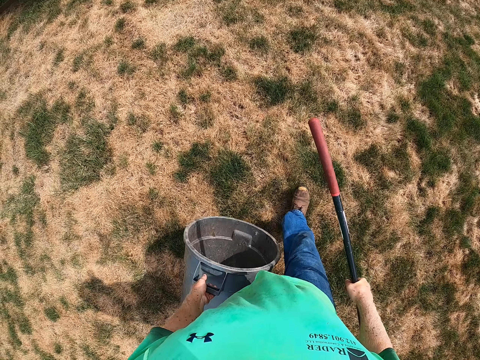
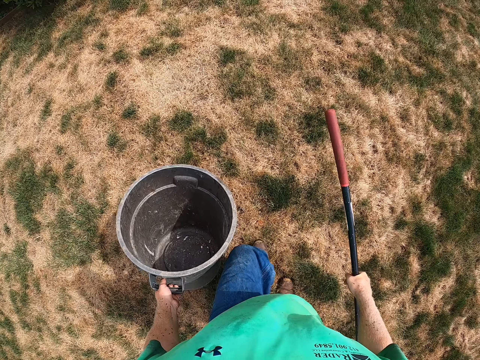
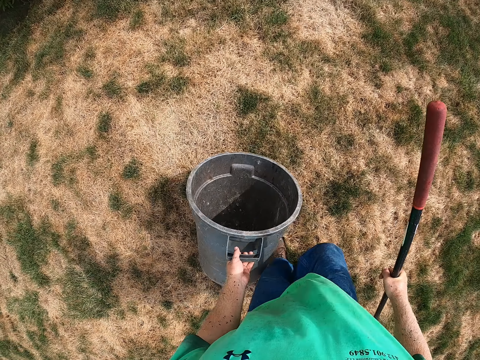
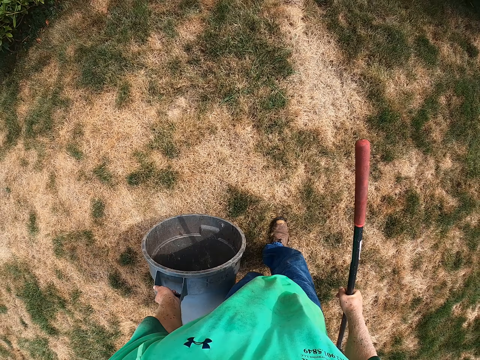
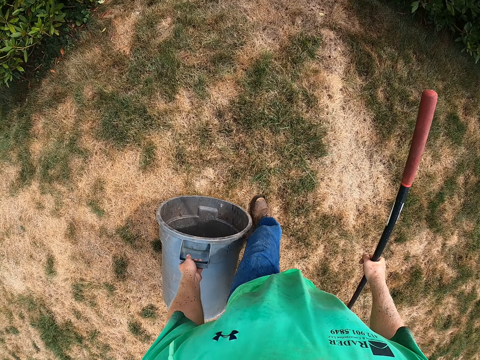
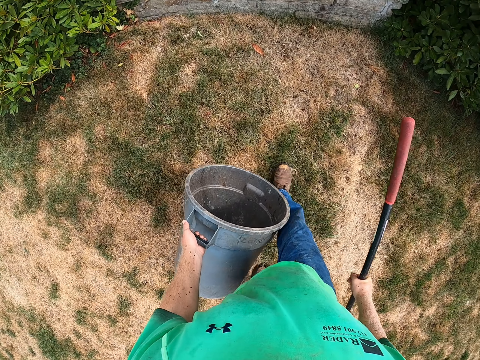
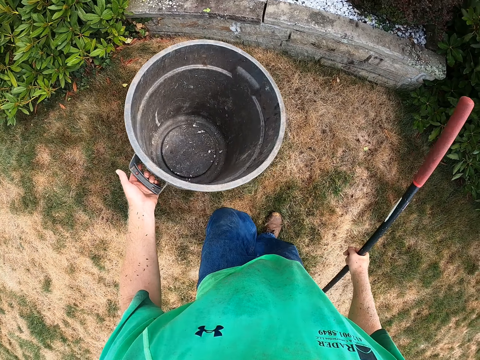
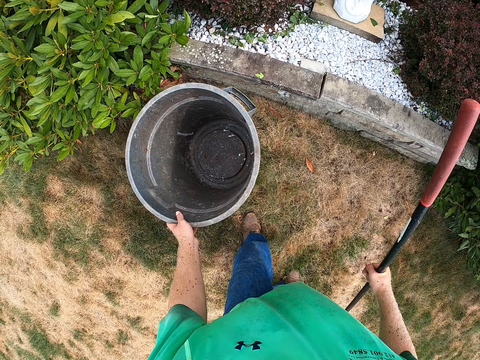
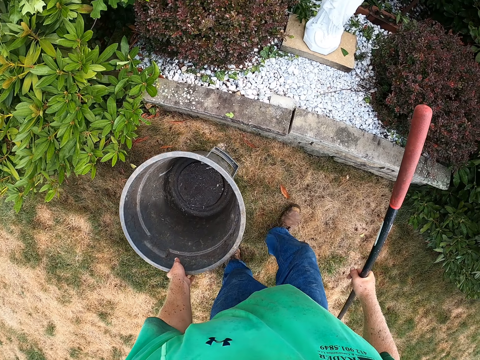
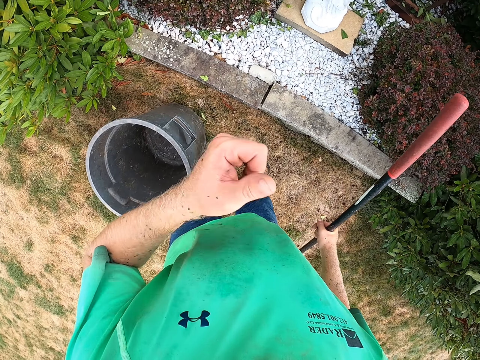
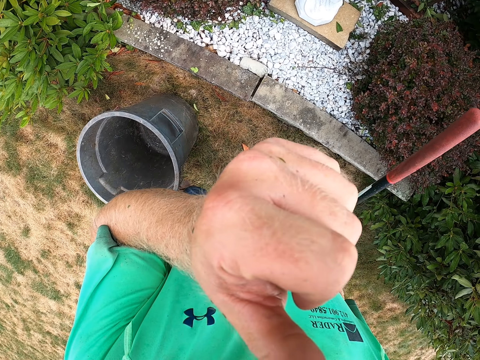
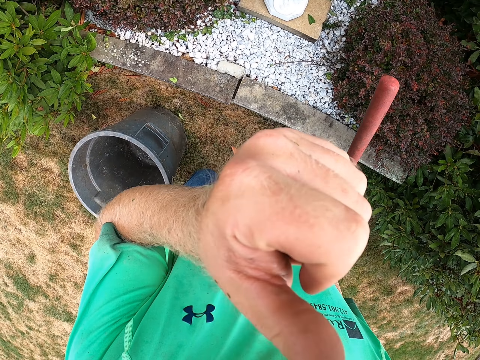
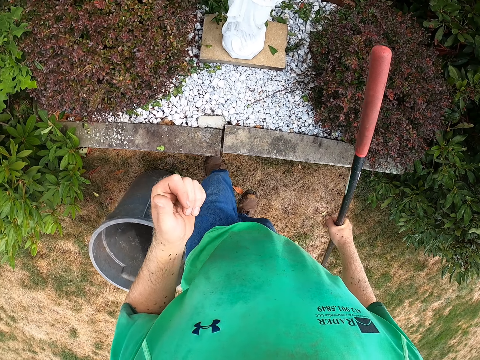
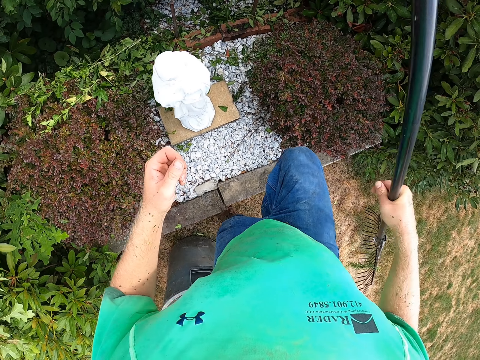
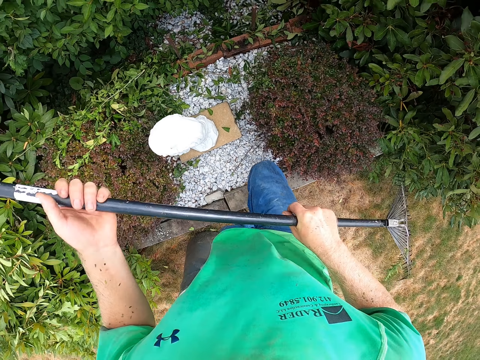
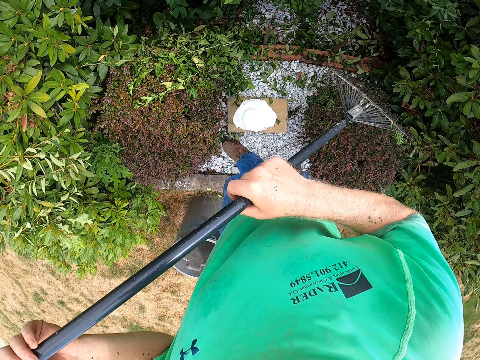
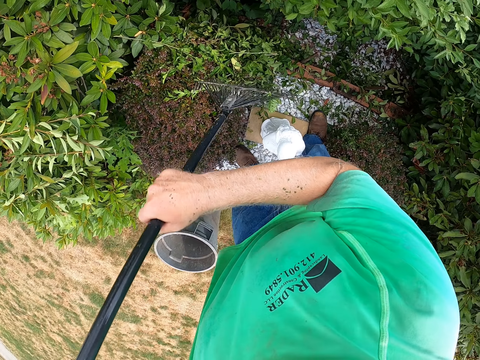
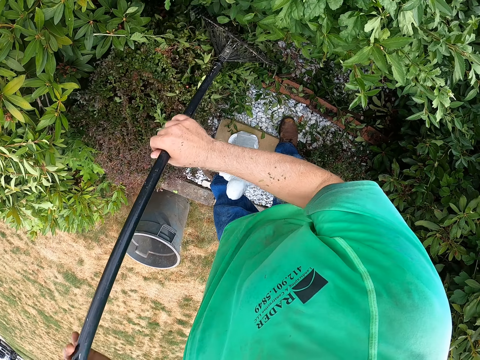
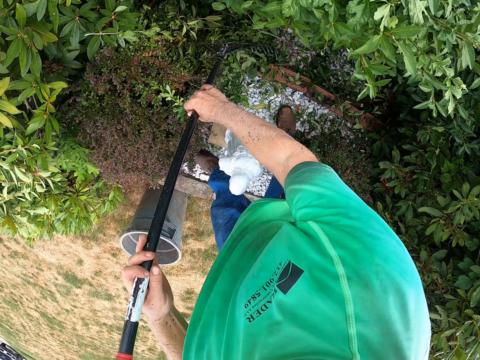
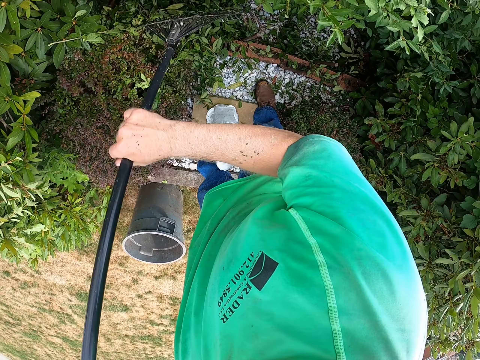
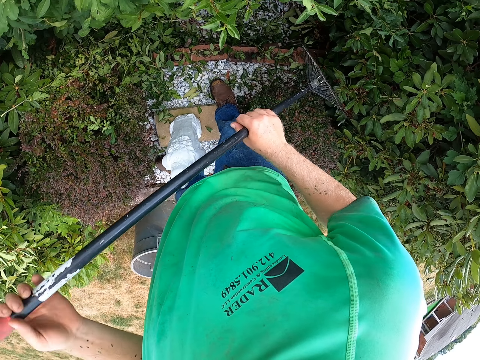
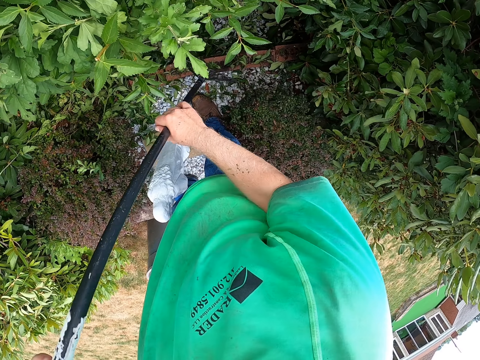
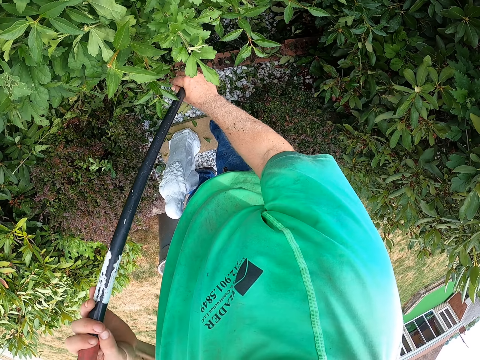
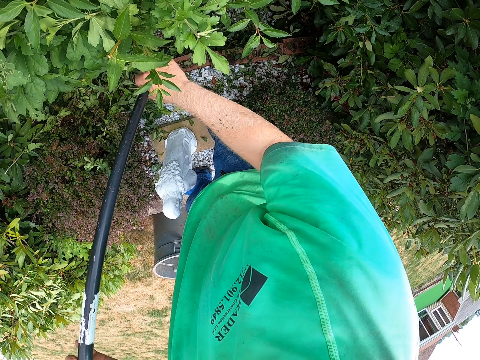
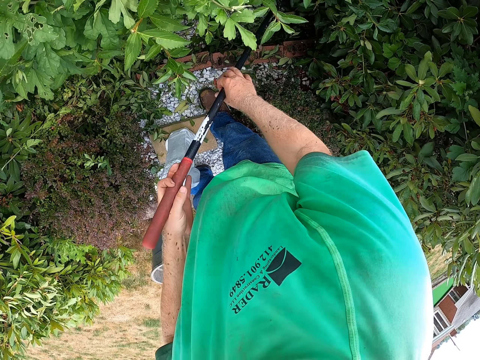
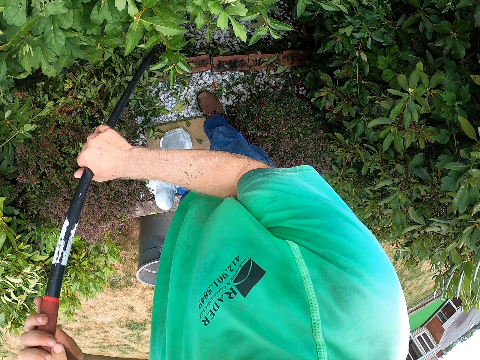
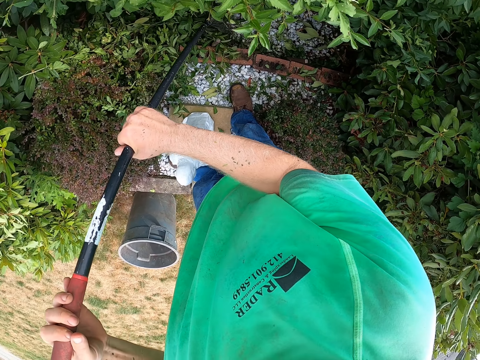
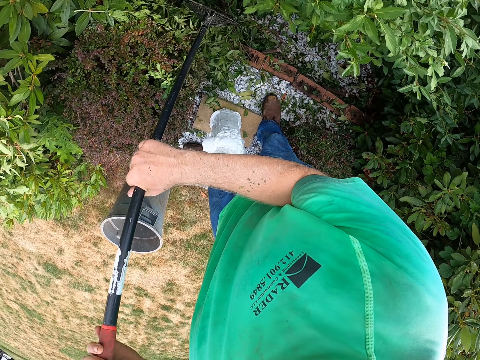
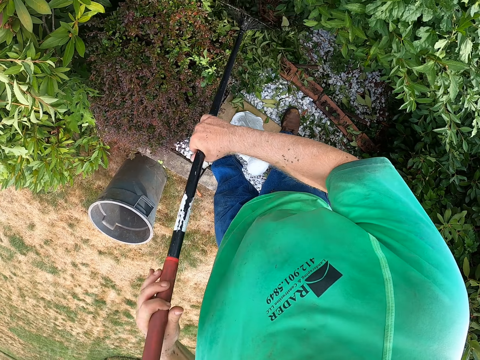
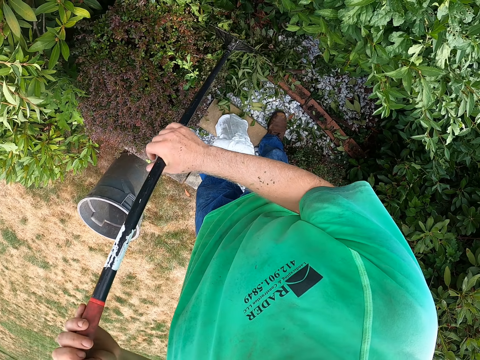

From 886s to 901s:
The camera wearer drops the trash bin on the ground with his left hand. He raises his left hand towards his face. He touches his face. He climbs a concrete slab. He holds the leaf rake with both hands. He clears some flowers on the concrete slab with the leaf rake in his hands. He collects branches.

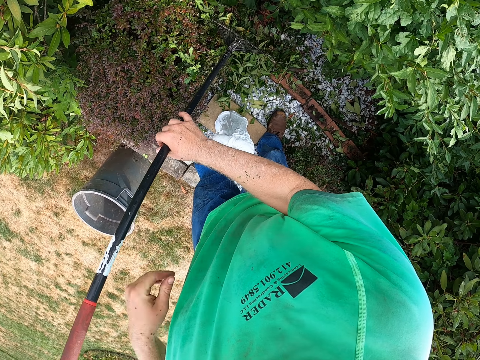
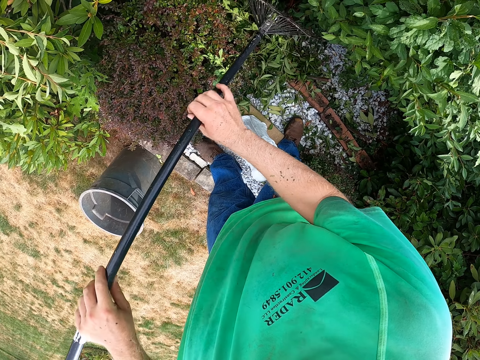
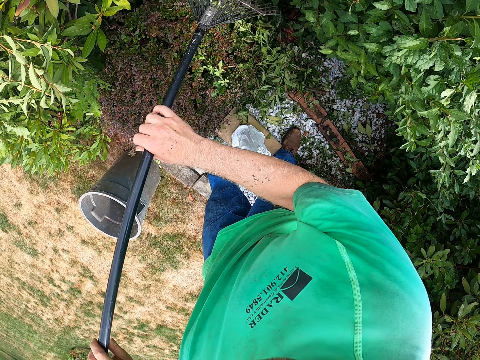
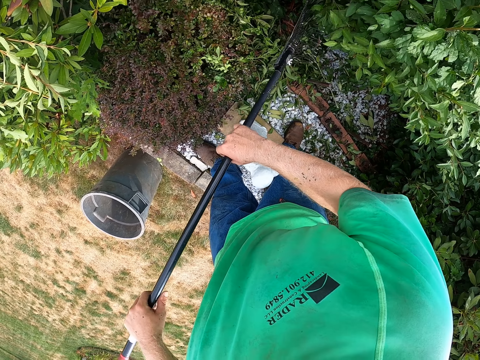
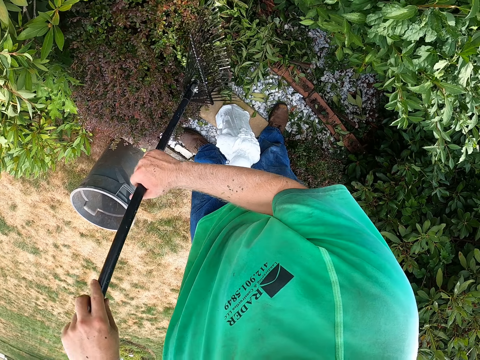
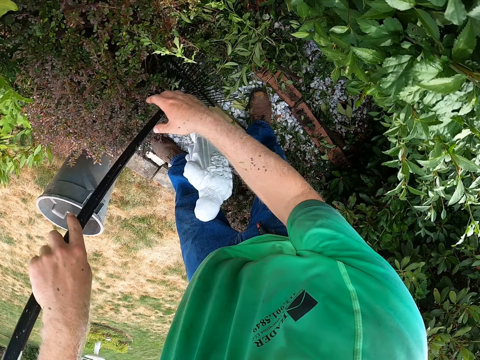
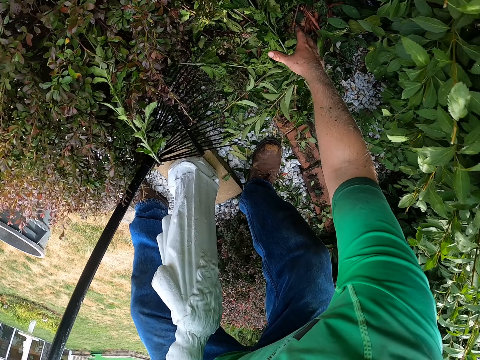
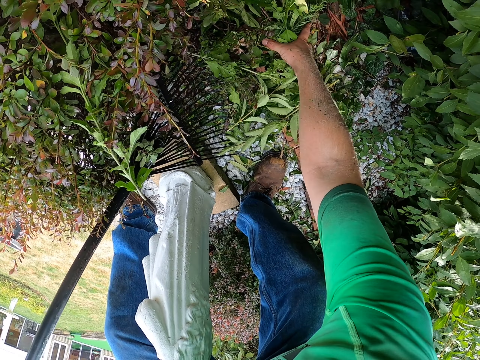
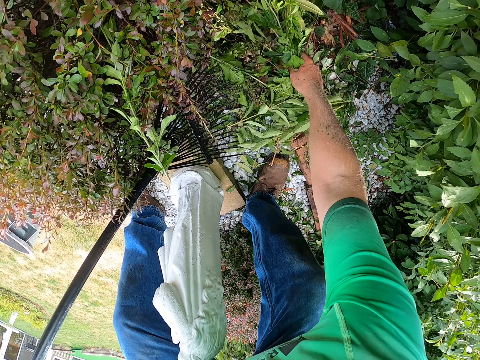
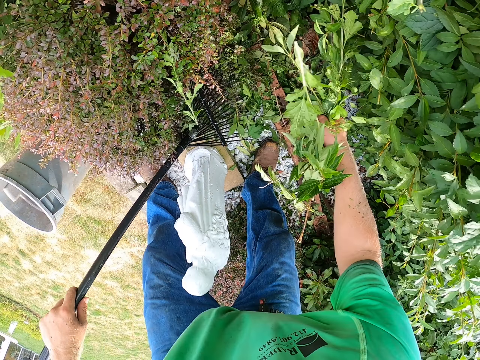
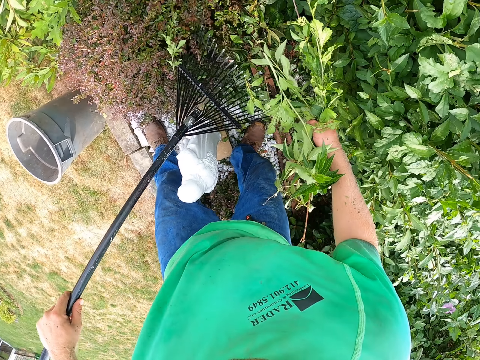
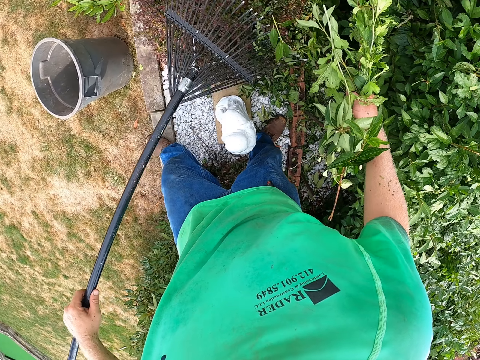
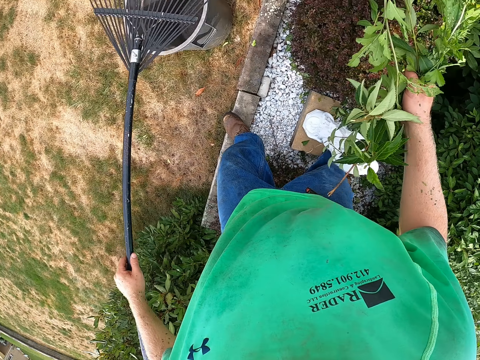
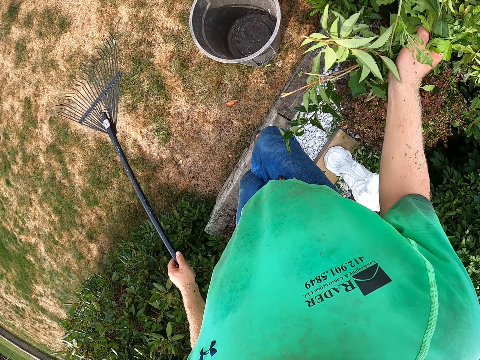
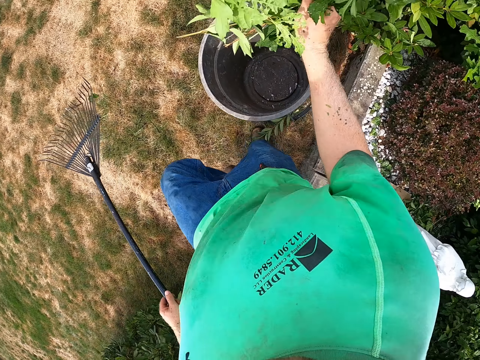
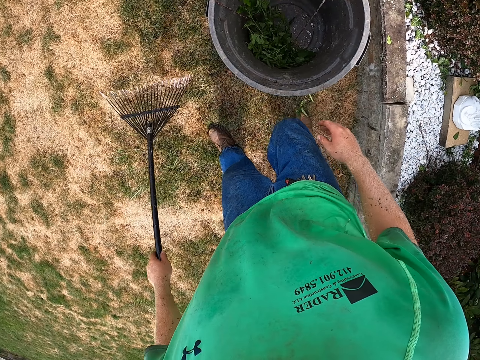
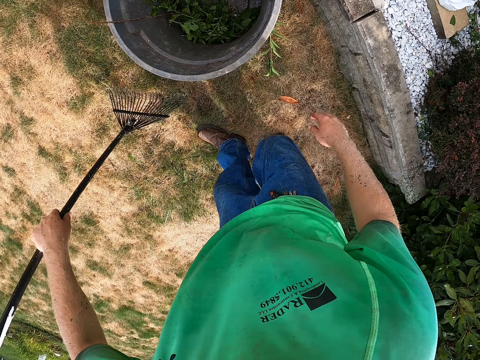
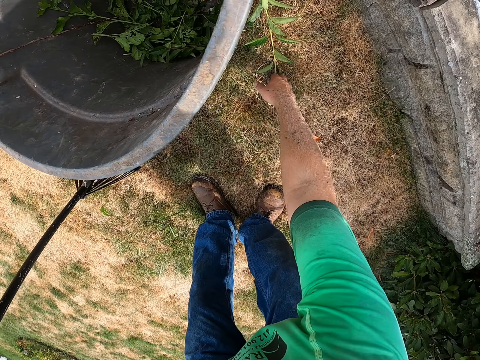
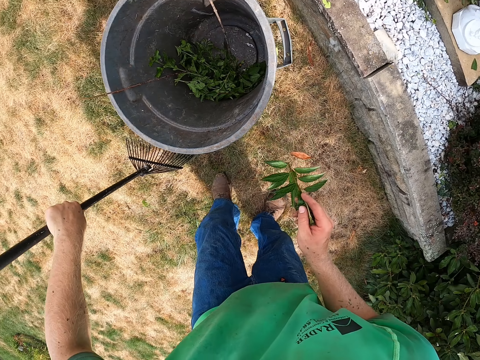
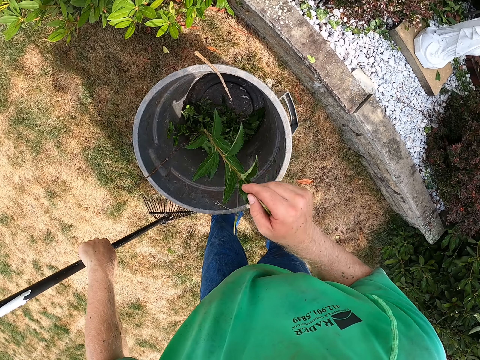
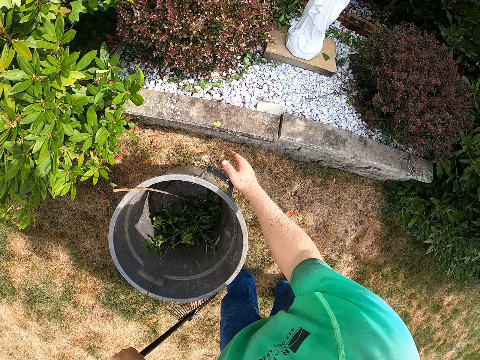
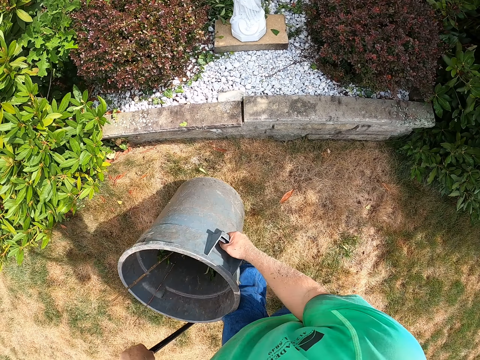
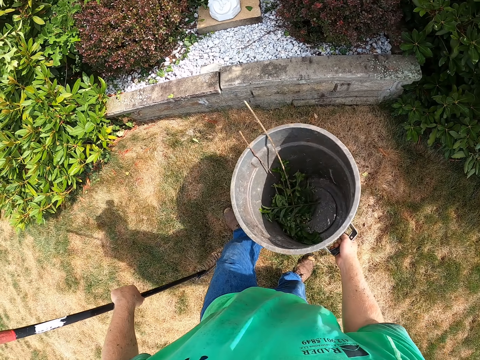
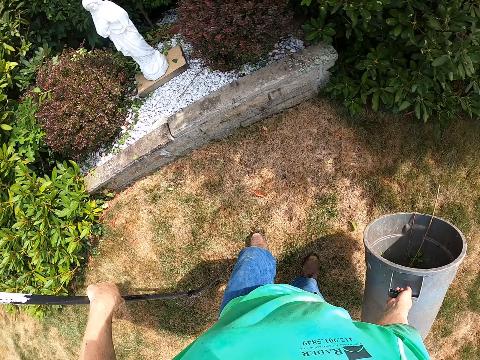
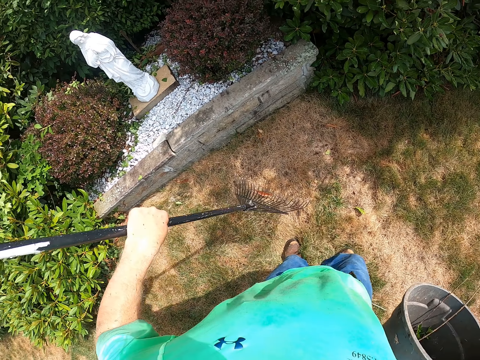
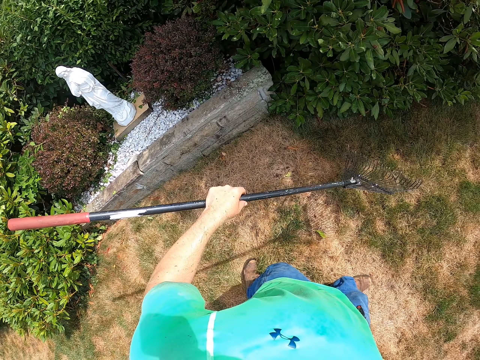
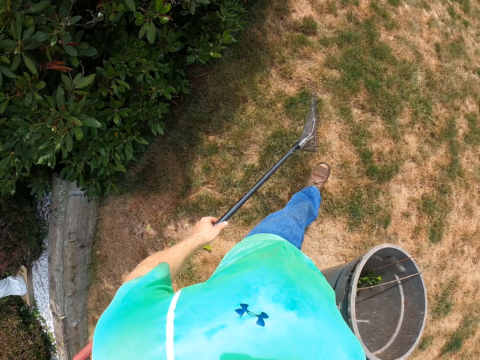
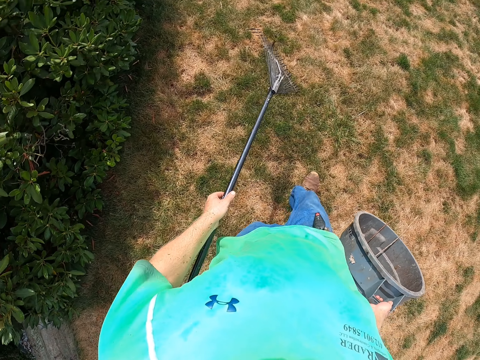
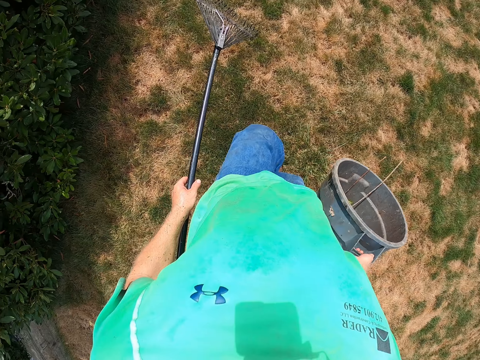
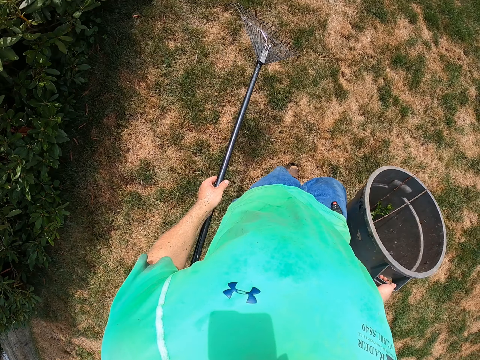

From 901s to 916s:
The camera wearer picks some flowers from the concrete slab with his right hand. He moves. He steps down from the concrete slab. He throws the flowers in his right hand into the trash bin on the ground. He picks up a flower from the ground with his right hand. He drops the flower in his right hand into the trash bin on the ground. He picks up the trash bin from the ground with his right hand. He walks.
